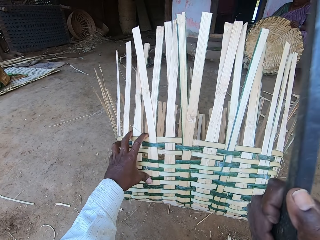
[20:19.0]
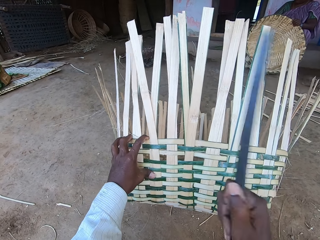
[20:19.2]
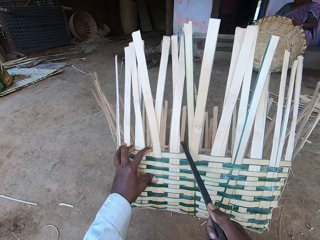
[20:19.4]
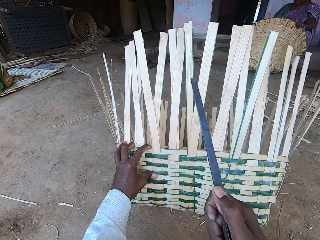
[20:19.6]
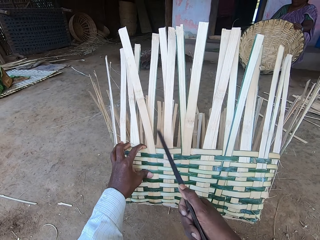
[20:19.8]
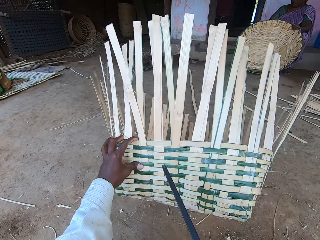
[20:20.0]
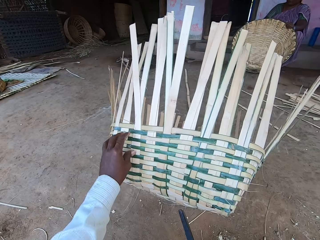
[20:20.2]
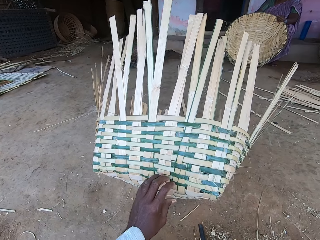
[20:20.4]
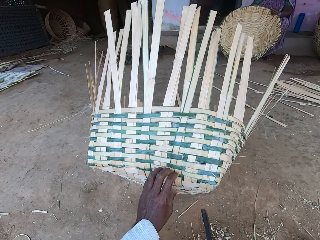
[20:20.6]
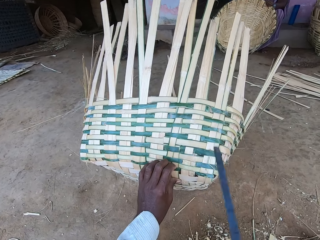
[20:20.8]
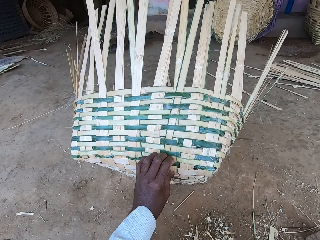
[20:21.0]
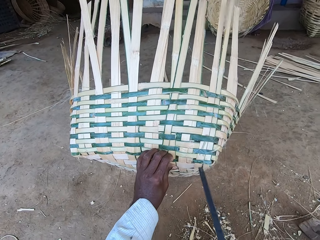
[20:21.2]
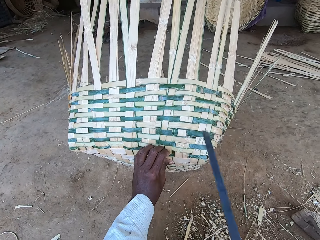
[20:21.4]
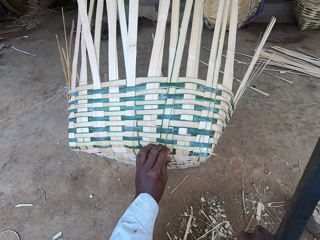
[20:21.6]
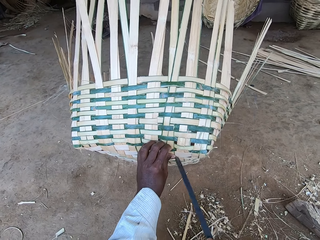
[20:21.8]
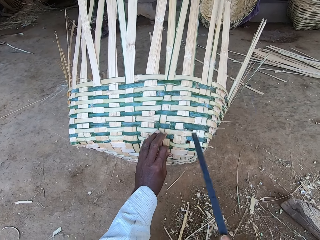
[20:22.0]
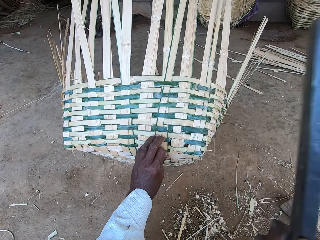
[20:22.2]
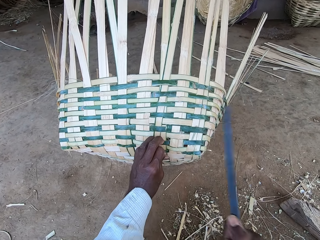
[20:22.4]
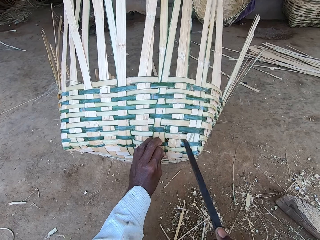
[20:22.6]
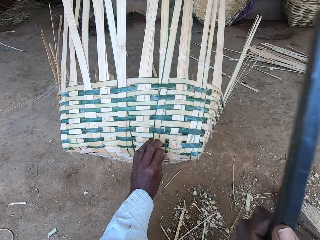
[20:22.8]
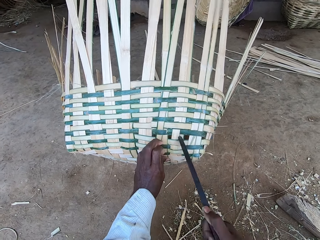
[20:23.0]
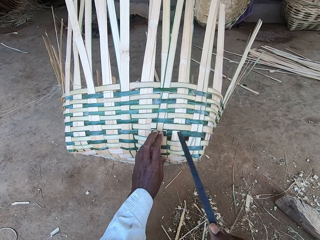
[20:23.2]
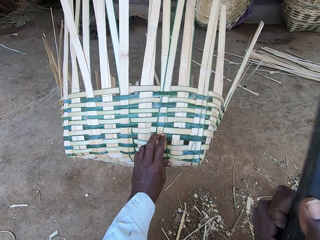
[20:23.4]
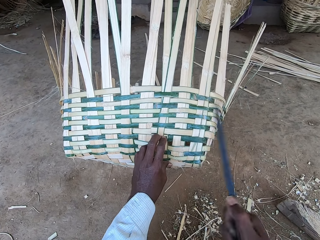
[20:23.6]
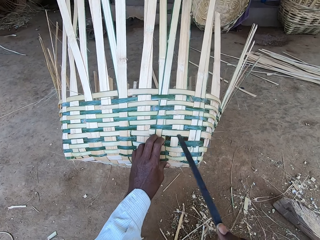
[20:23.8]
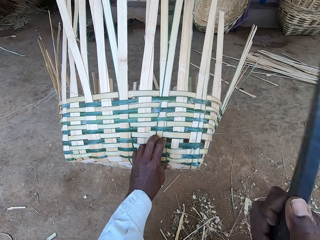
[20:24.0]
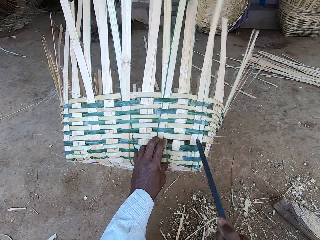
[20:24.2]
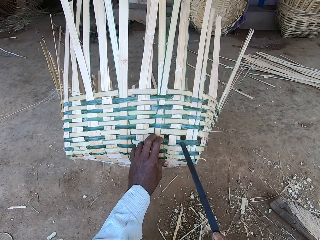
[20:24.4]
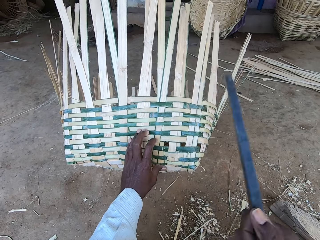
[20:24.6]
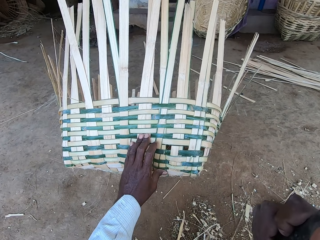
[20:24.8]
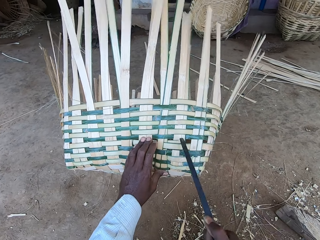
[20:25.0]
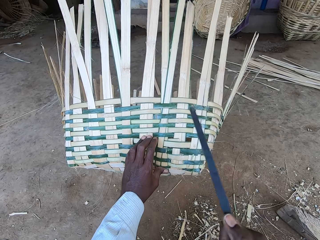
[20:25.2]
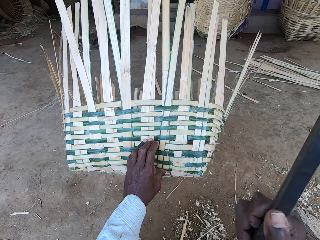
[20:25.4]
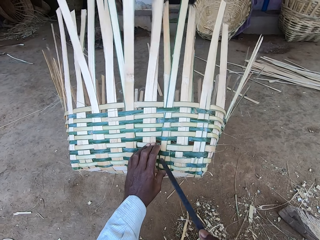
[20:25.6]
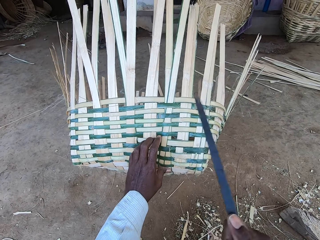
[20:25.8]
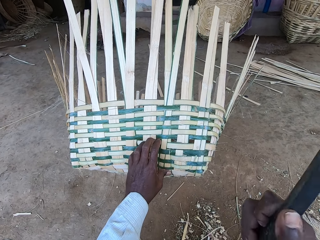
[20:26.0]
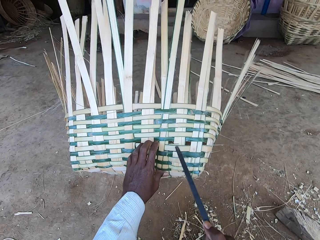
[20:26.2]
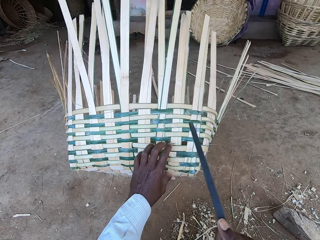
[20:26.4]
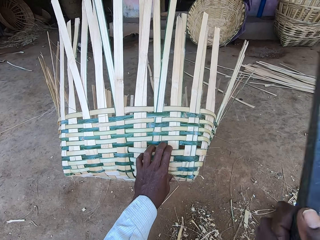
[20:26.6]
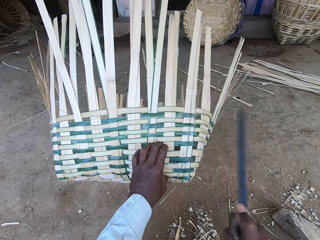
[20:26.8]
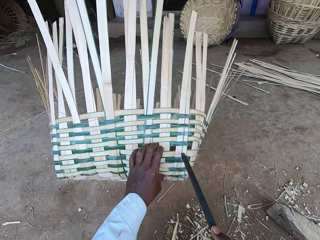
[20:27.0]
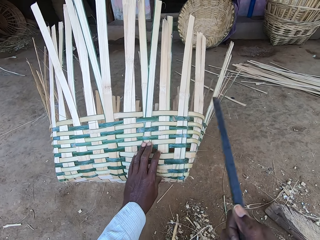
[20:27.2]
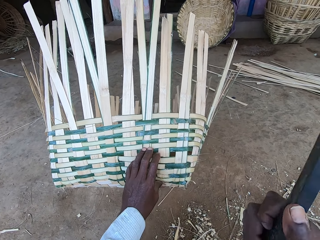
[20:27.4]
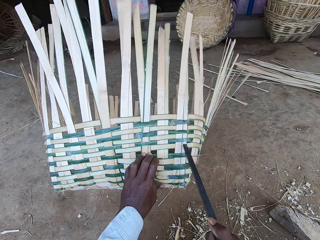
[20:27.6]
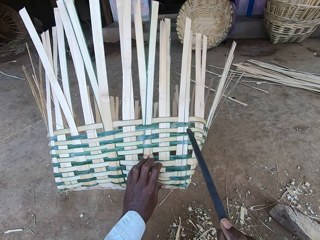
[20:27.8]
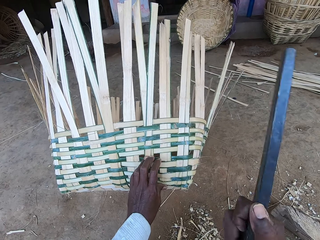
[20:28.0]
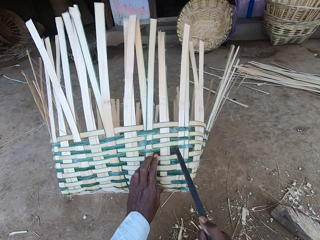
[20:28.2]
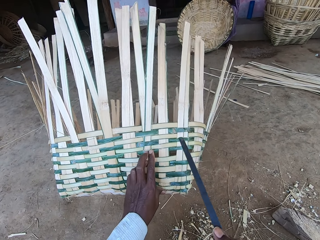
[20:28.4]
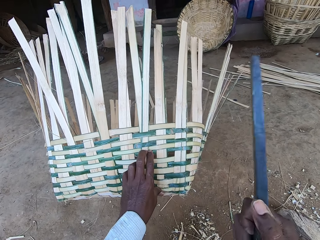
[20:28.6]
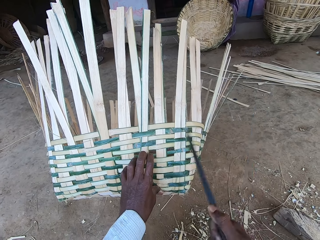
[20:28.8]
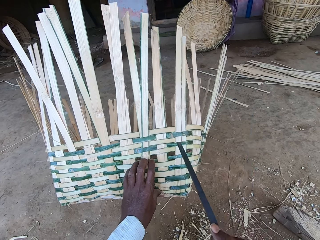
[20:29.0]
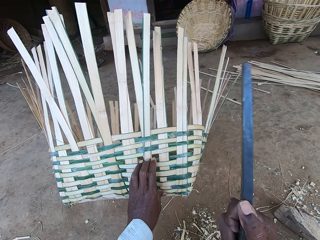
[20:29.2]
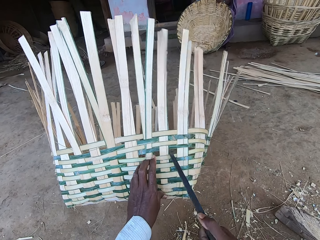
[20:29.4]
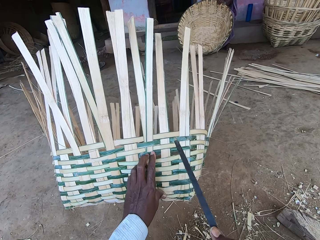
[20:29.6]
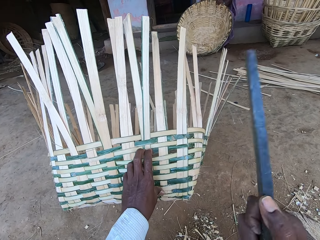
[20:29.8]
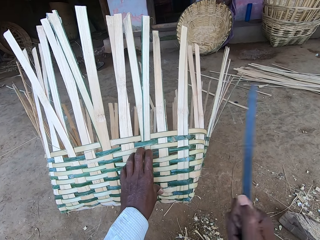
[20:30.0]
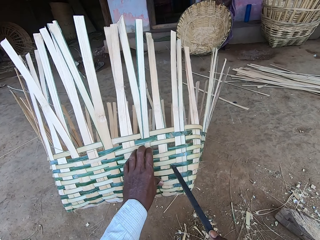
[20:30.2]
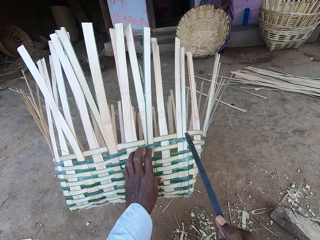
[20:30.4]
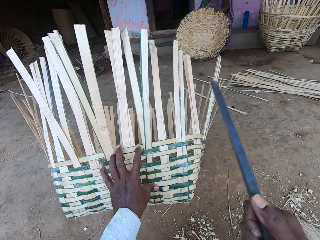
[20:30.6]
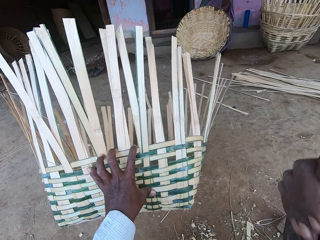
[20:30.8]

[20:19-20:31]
The camera wearer hits the basket with the kukri in his right hand.

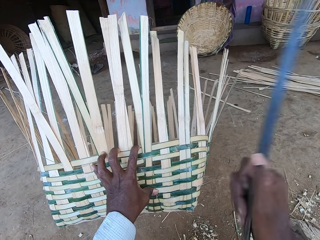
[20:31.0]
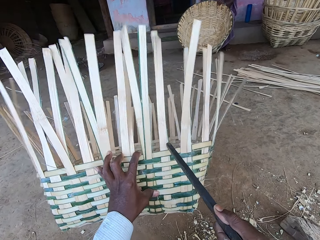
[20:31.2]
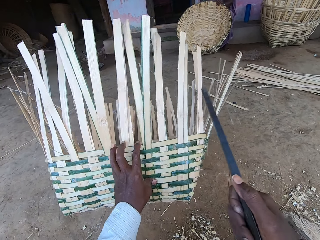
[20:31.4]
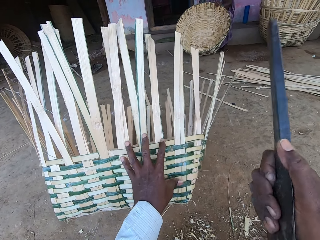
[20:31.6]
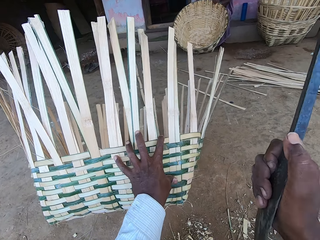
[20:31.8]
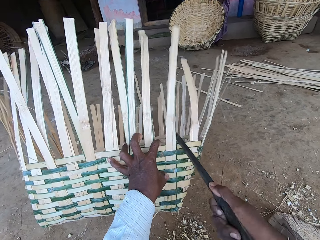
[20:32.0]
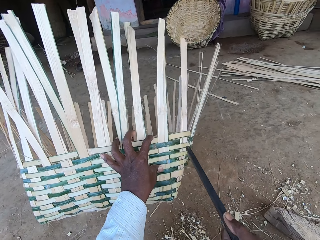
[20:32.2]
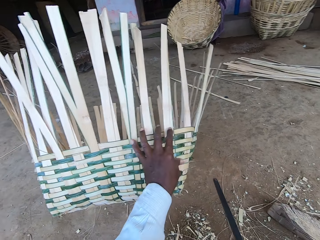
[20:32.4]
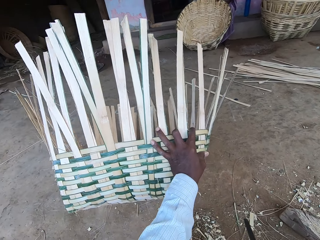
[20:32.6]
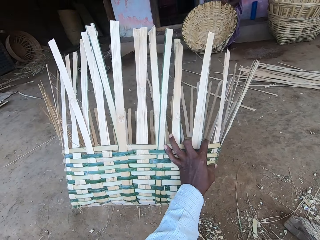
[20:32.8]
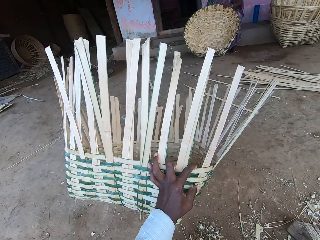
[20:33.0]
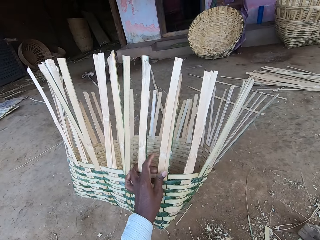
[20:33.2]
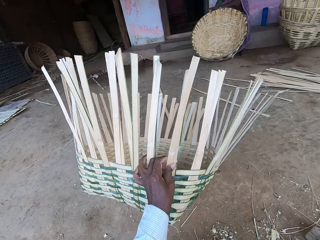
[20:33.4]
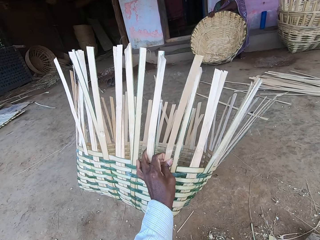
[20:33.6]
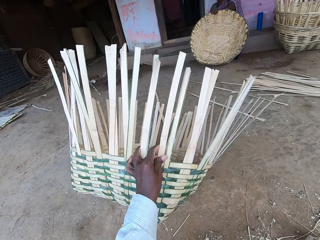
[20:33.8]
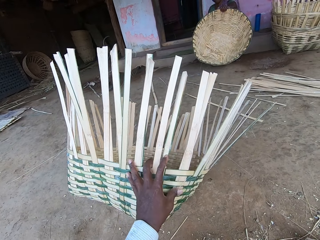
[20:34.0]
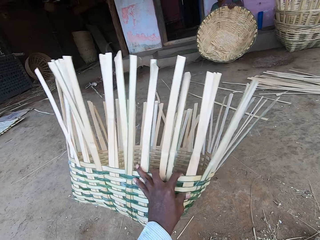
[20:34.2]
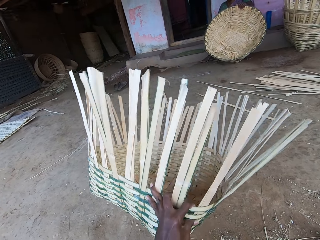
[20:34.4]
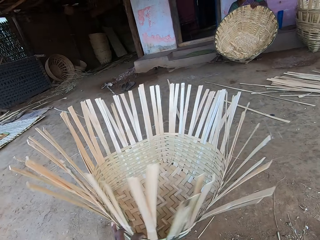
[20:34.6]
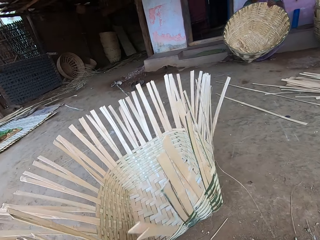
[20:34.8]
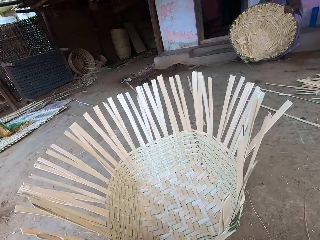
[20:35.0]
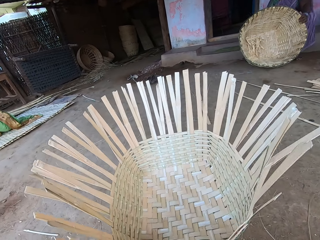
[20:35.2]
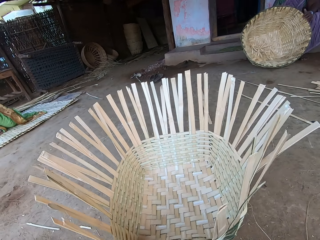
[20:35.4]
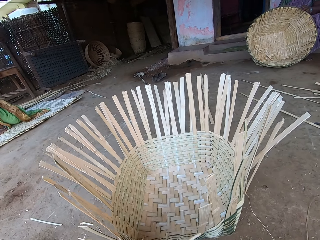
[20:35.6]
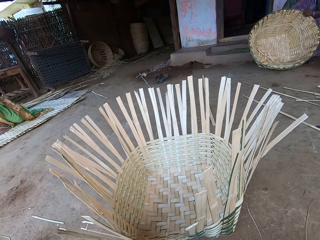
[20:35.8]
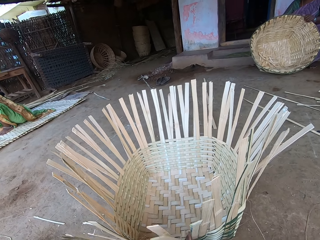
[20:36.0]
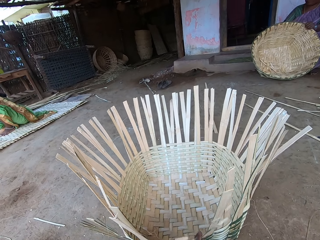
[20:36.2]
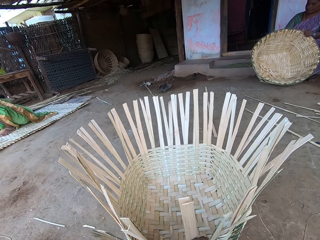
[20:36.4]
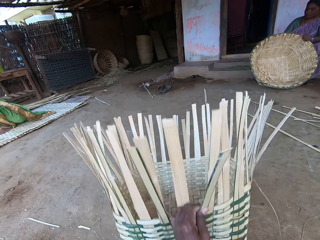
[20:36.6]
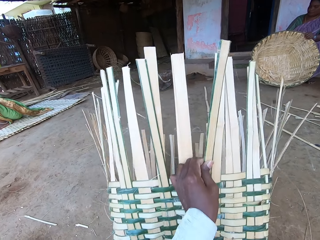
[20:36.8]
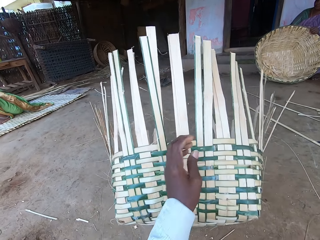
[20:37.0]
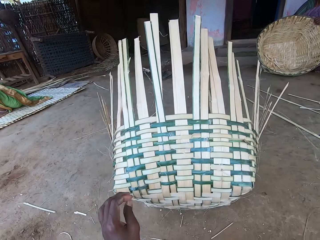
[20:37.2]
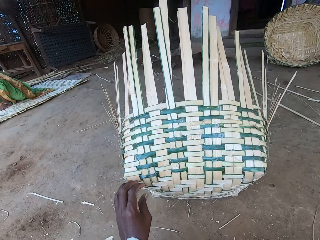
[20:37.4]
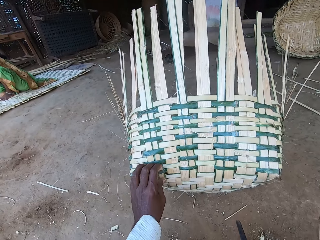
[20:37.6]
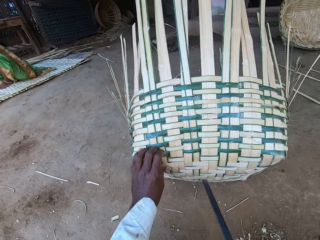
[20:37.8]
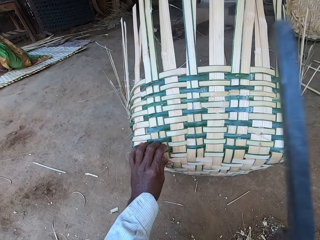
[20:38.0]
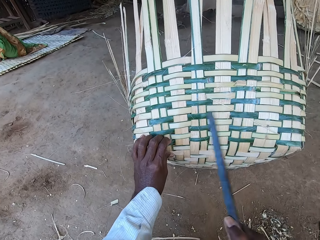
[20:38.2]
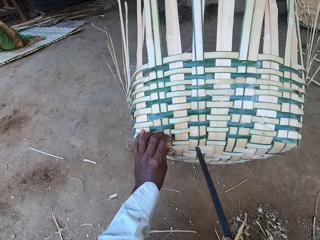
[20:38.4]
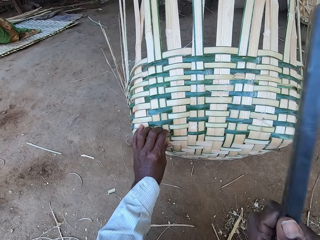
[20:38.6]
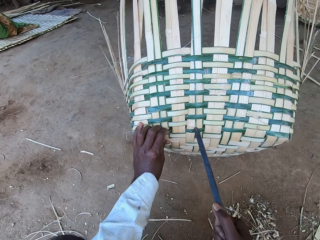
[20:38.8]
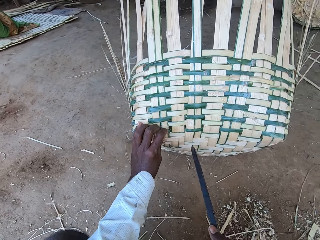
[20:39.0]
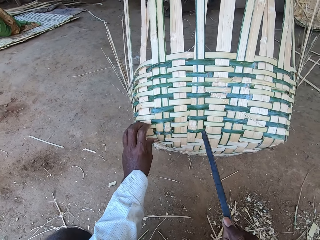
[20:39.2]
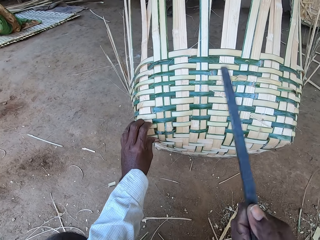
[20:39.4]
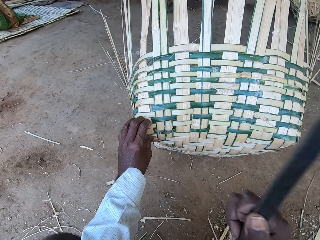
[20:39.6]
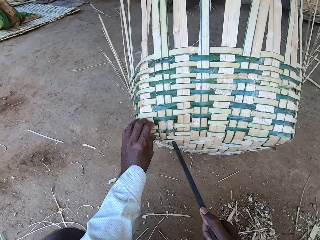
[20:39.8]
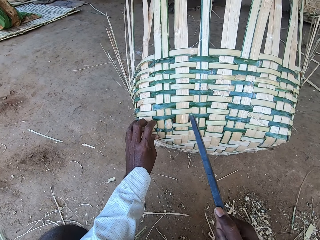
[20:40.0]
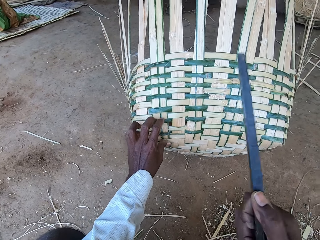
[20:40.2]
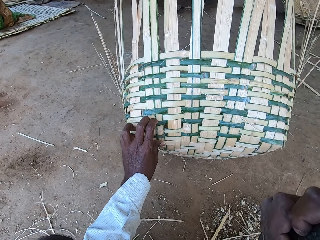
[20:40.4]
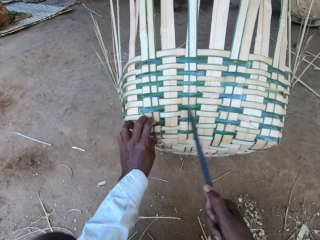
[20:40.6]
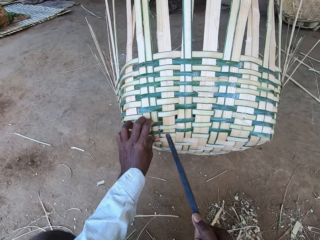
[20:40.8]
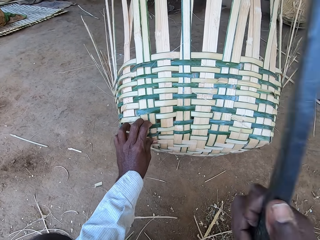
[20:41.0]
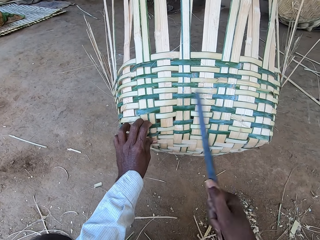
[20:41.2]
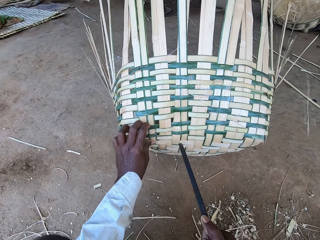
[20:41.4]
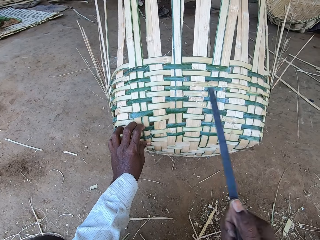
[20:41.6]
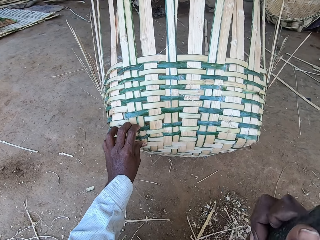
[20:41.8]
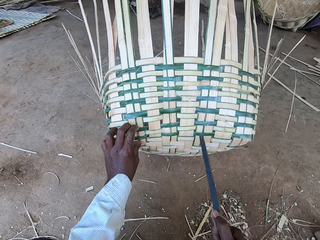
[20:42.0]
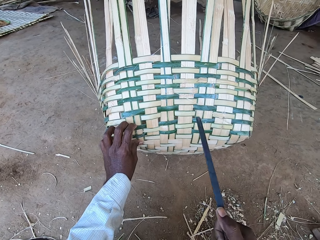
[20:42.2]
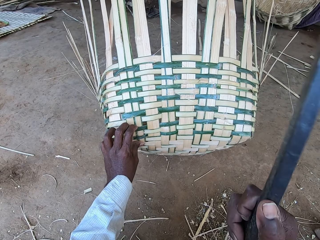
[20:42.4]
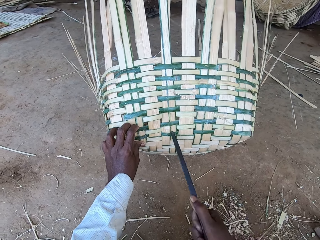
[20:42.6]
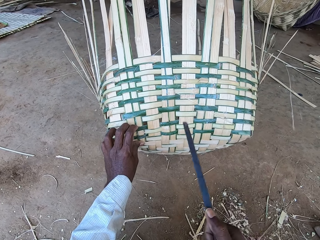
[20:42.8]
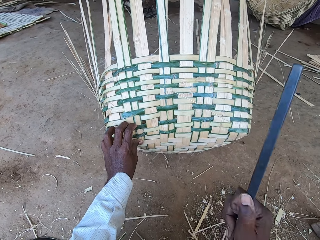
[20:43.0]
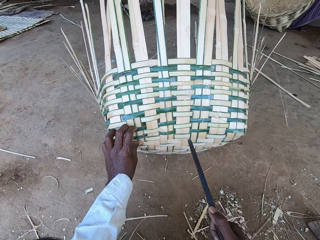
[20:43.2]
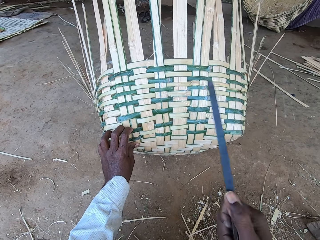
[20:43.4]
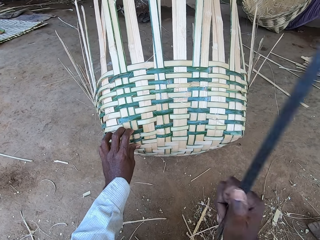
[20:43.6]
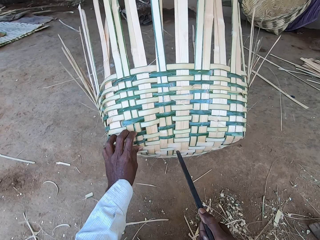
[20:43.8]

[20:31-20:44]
The camera wearer moves the basket with his left hand and turns the basket. A woman interacts with a man and another woman. The camera wearer lifts the basket with his left hand. He hits the basket with the kukri in his right hand. He places his left hand on the basket. He hits the basket with the kukri in his right hand.
